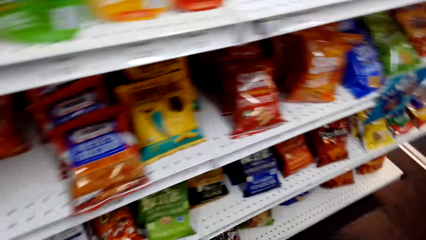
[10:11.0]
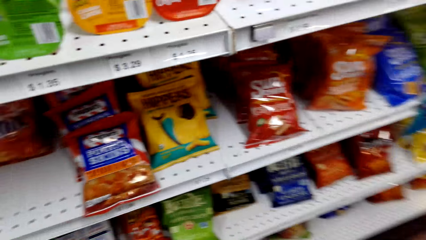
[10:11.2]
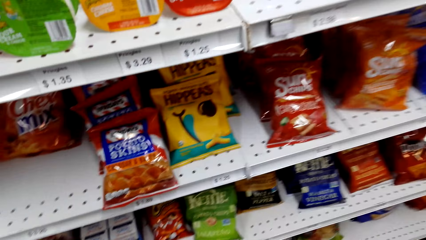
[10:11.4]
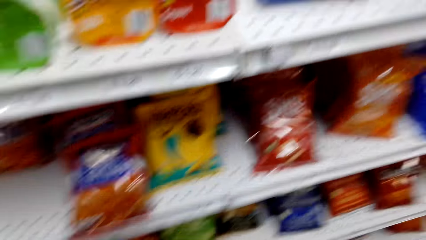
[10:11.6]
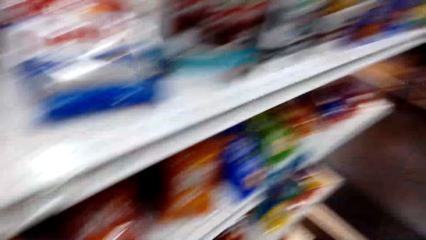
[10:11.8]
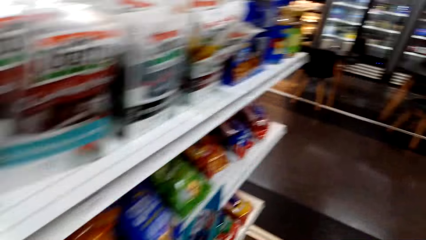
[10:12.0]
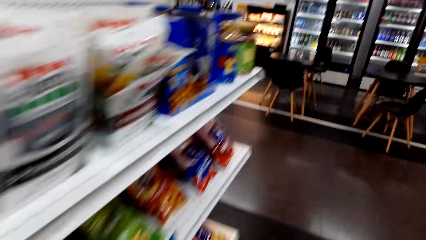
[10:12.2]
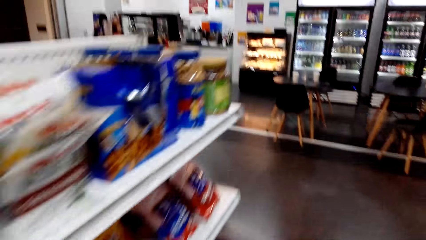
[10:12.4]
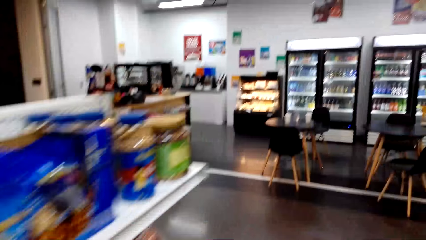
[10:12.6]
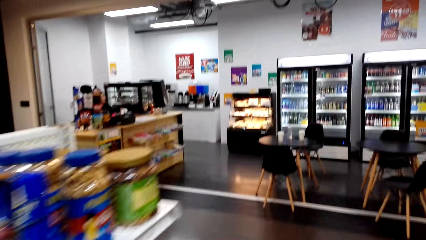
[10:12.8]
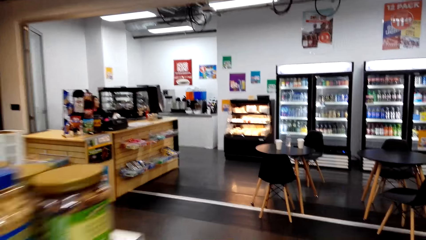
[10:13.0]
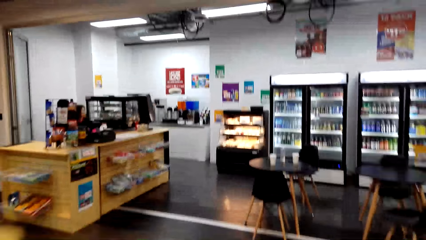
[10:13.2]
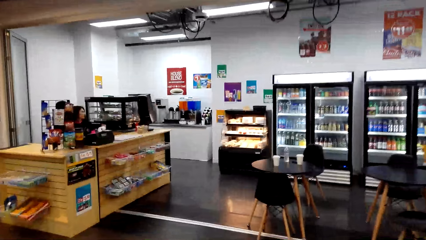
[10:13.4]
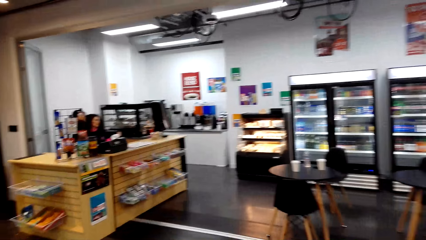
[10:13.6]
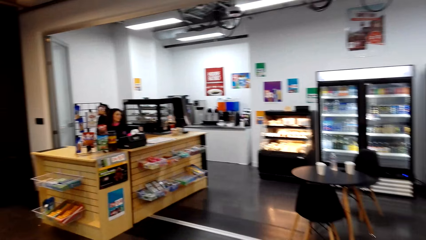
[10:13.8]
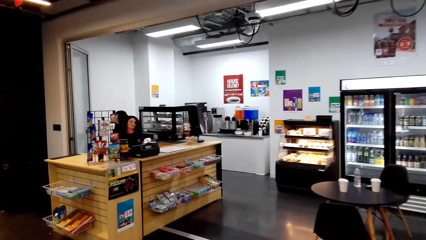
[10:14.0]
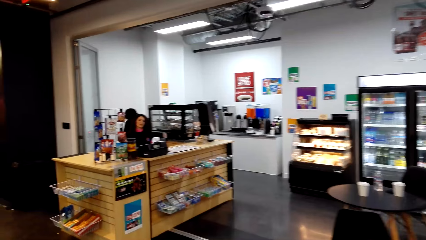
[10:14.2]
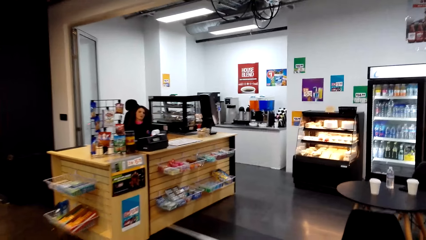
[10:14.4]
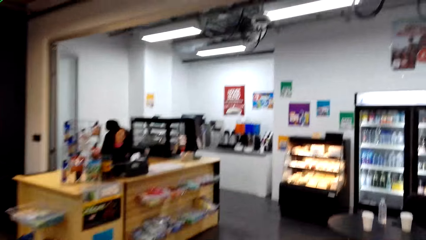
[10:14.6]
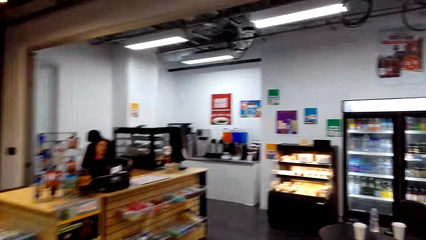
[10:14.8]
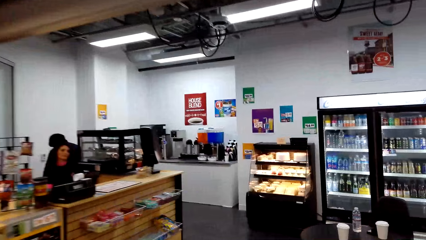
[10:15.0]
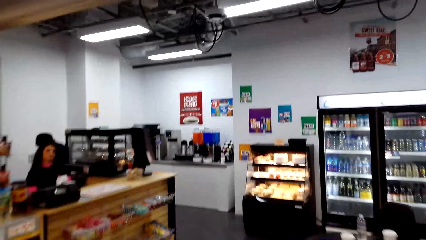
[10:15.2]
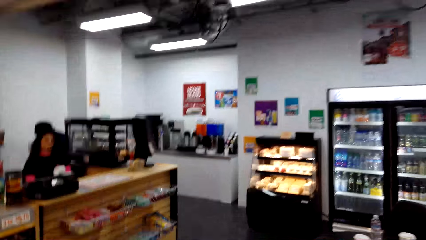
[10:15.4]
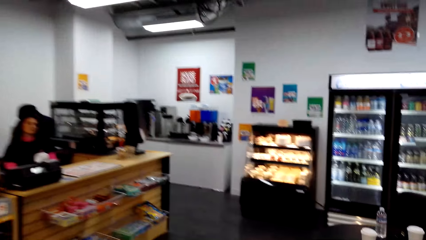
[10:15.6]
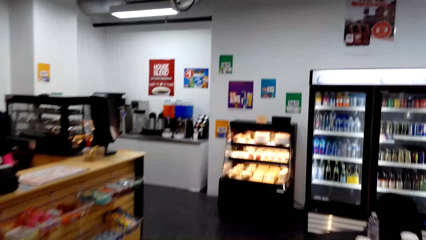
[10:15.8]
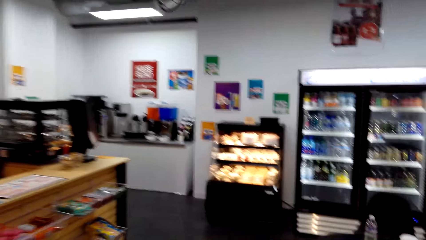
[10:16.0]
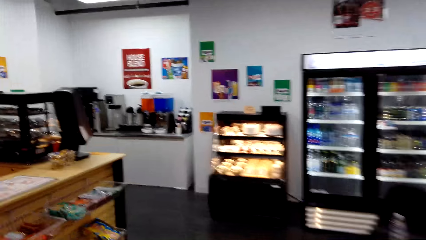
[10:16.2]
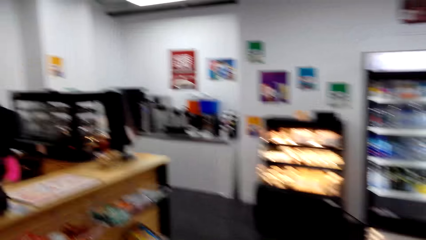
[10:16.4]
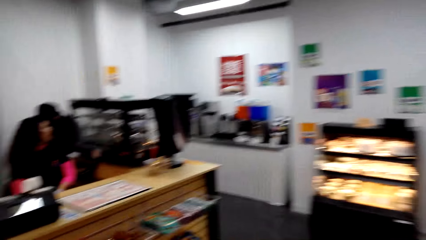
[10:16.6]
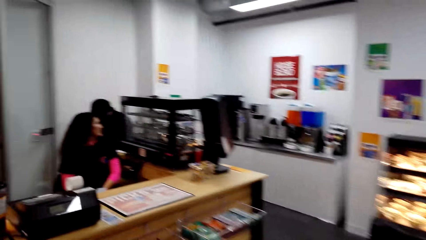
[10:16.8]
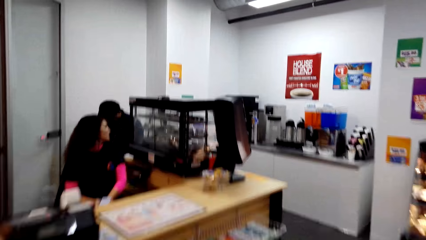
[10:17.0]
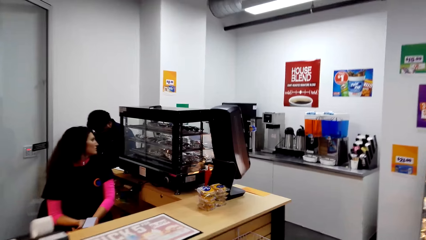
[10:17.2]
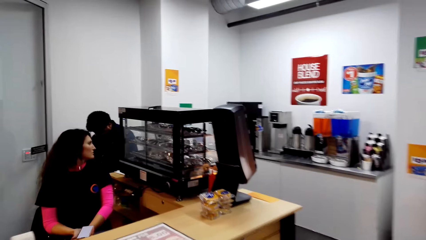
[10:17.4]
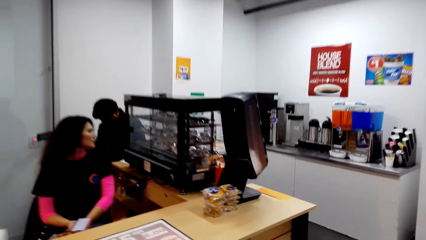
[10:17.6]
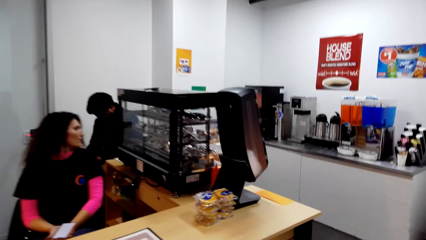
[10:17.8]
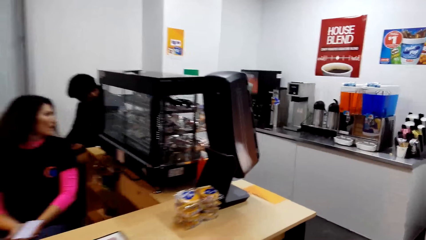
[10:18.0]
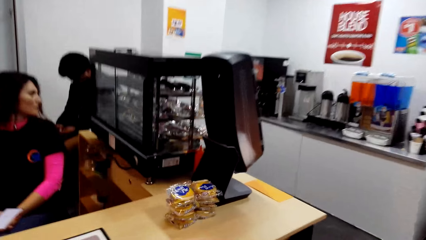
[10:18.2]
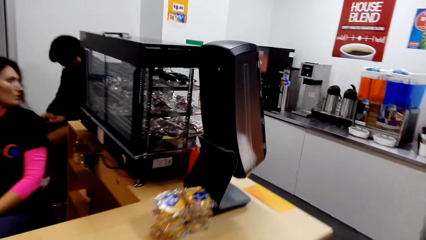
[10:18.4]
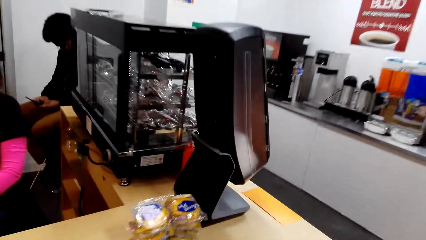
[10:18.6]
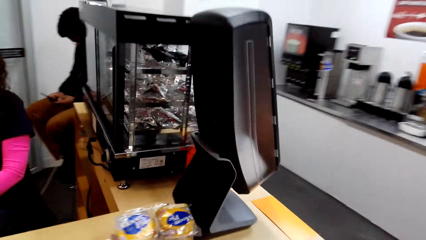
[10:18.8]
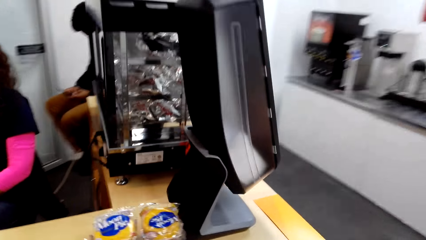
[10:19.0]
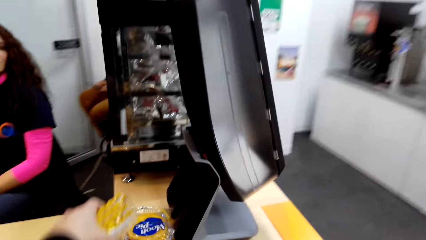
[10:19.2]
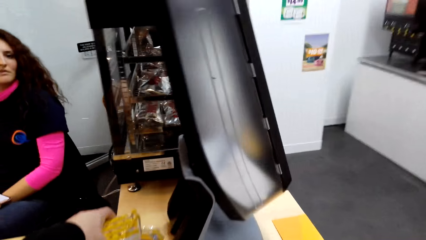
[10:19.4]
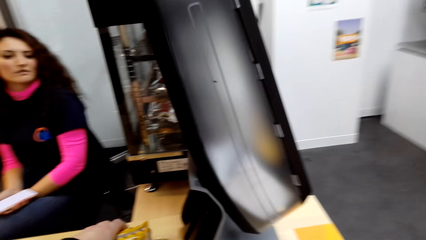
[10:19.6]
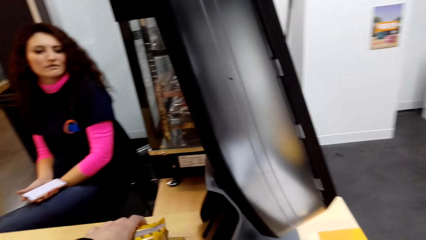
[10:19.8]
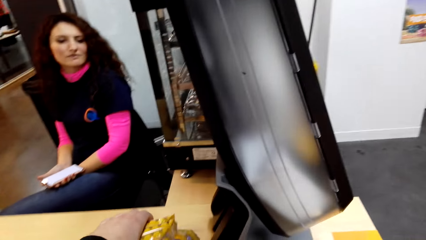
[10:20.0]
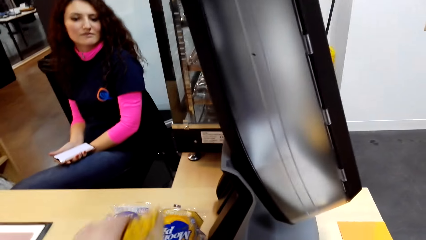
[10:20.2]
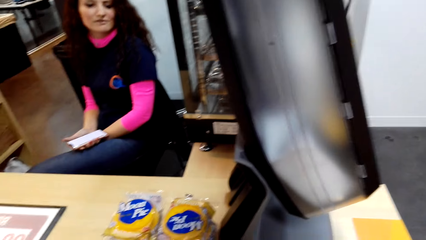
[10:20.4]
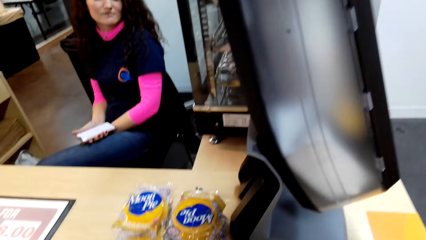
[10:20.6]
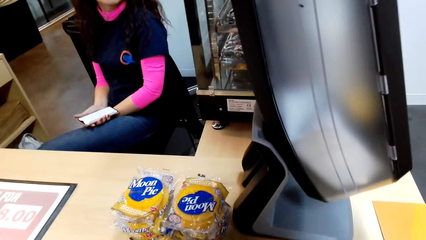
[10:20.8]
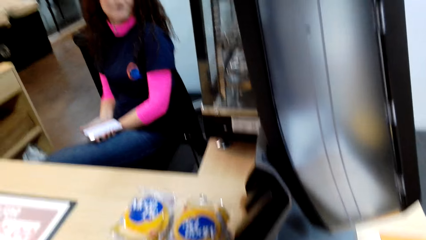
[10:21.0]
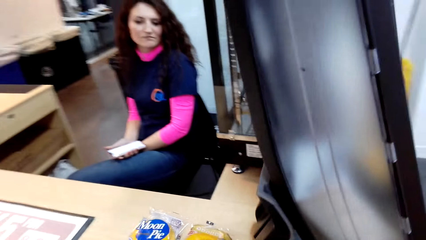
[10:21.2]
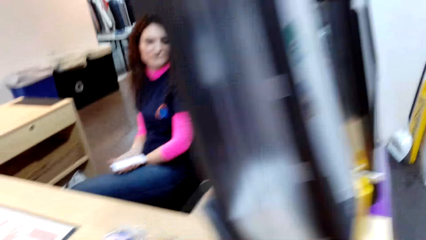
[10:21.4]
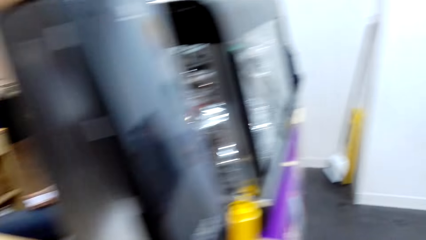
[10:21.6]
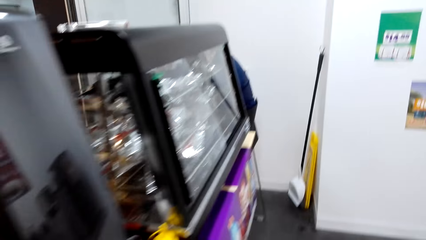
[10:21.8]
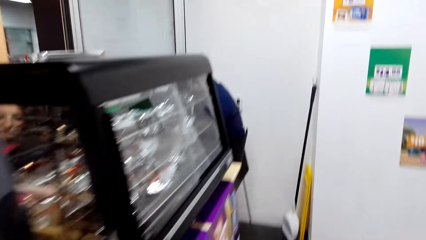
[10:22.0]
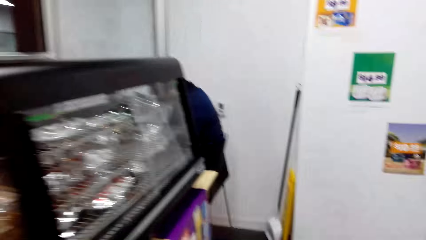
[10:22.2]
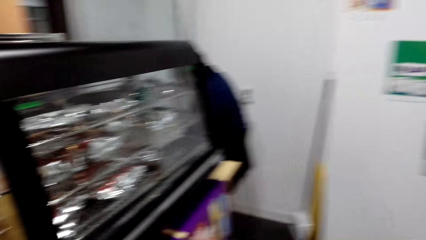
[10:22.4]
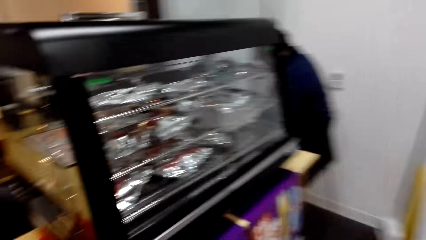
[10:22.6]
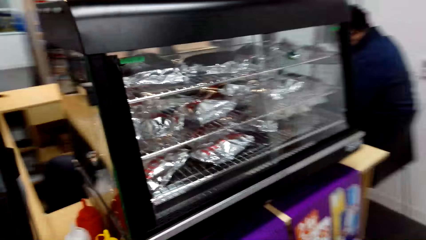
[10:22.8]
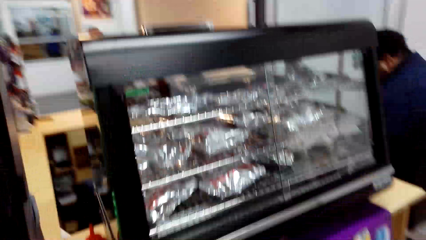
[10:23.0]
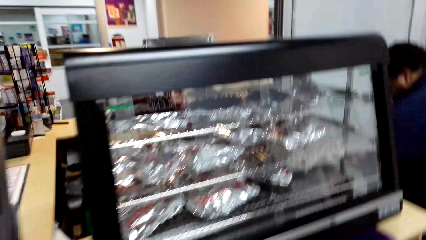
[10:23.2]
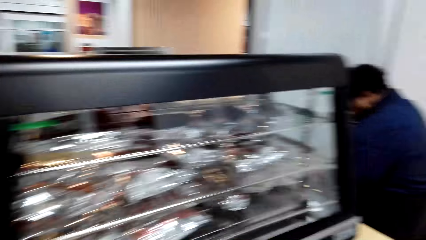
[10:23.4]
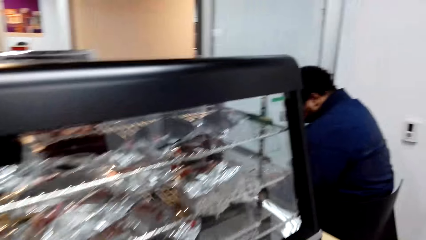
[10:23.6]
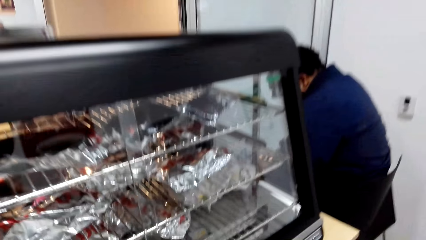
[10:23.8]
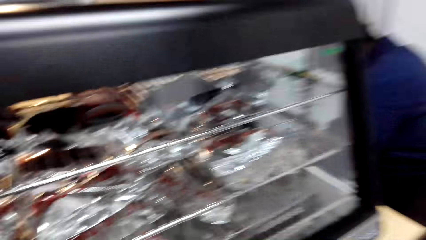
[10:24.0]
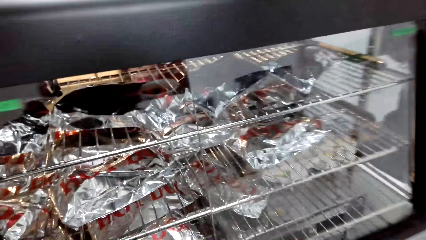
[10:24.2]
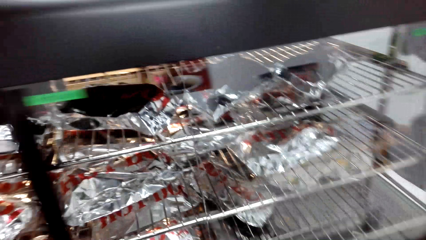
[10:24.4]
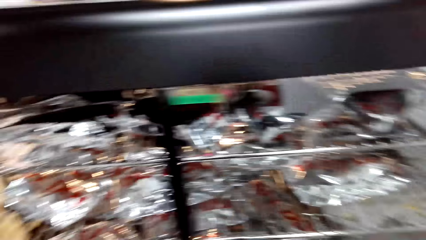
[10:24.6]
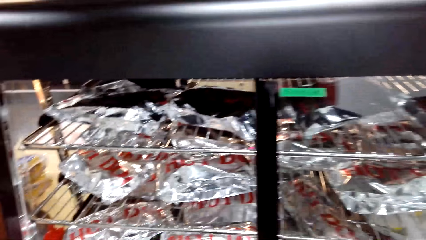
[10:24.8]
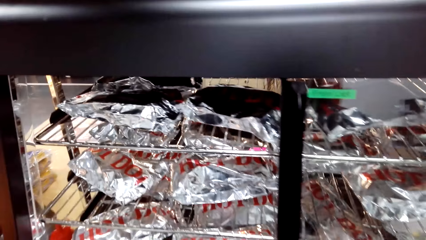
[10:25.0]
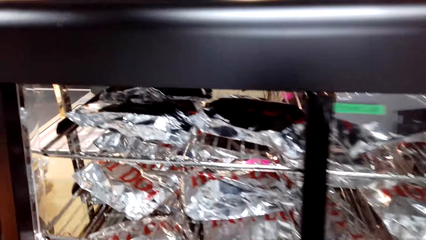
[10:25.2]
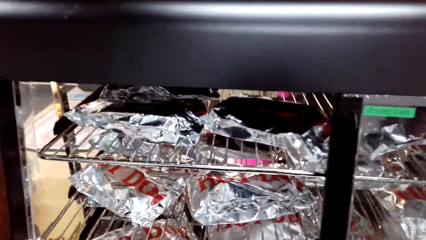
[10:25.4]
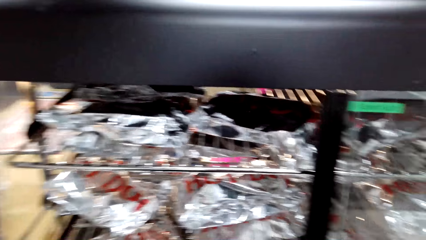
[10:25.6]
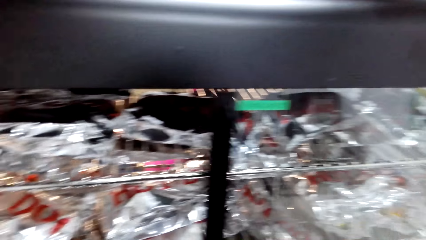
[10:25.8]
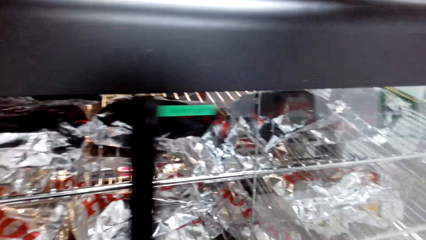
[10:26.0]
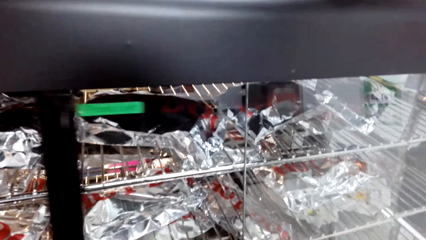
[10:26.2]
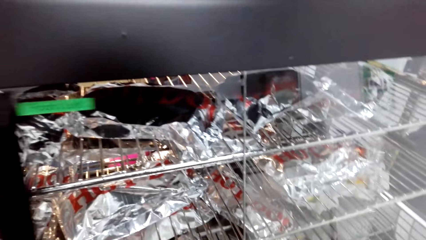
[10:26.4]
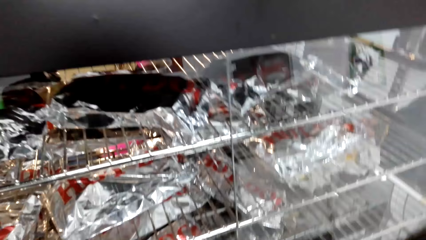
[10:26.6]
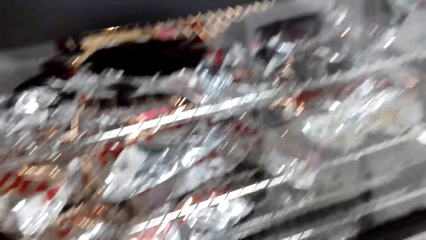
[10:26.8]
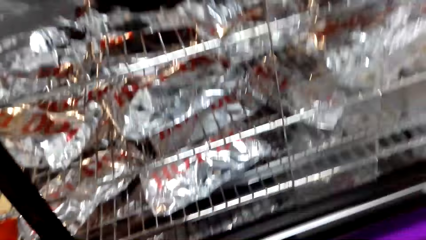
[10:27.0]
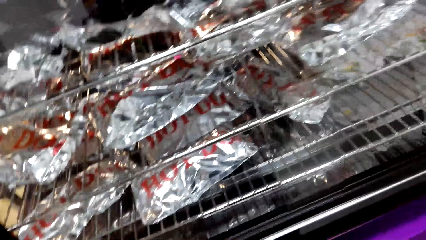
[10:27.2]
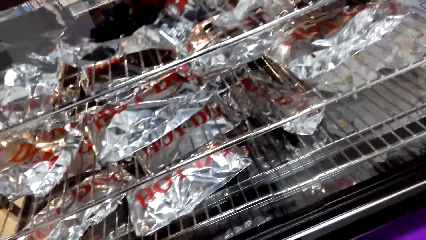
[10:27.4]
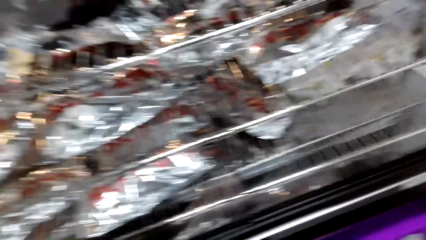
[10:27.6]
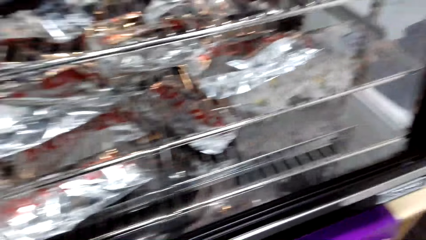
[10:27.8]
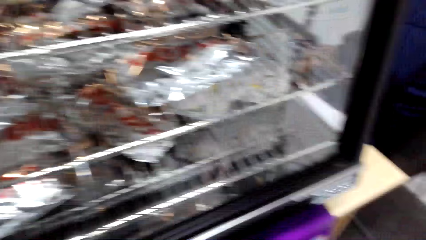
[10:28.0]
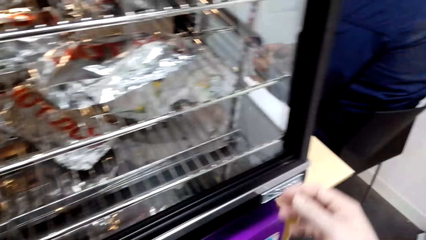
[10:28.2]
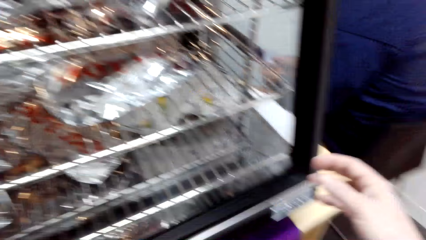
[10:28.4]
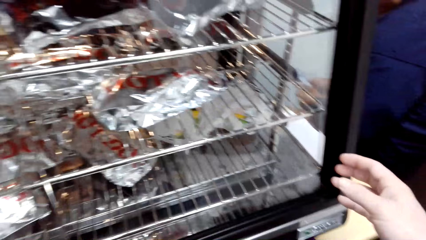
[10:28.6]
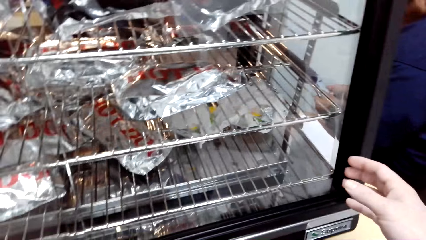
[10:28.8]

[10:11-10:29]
The camera wearer walks in the supermarket towards the reception. They put some items on the table. They take a loaf on the counter. They walk behind the reception. They open the display cupboard. They close the display cupboard.
